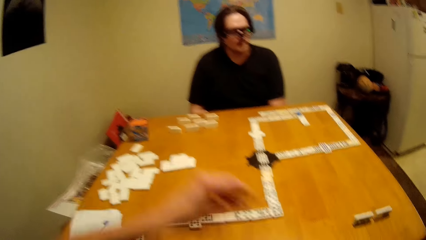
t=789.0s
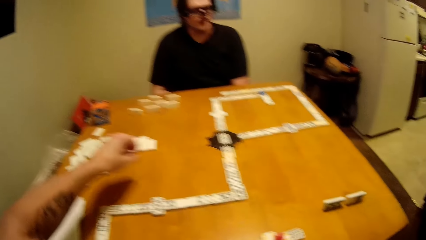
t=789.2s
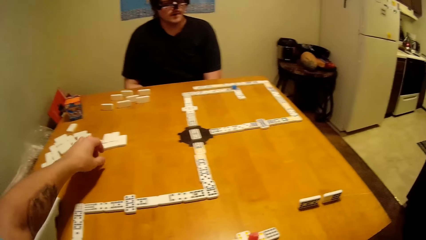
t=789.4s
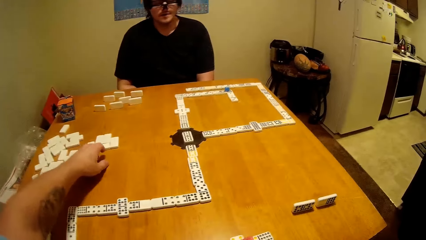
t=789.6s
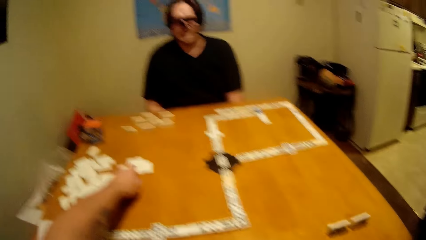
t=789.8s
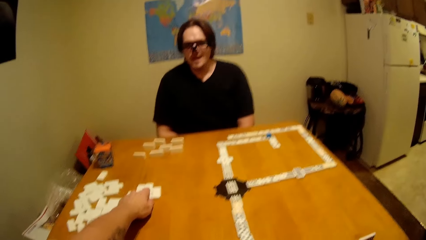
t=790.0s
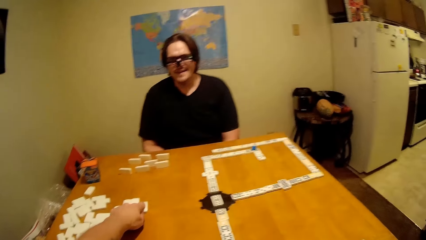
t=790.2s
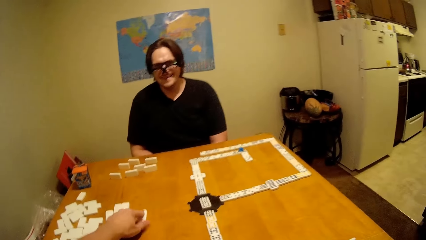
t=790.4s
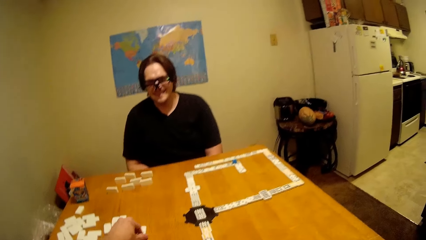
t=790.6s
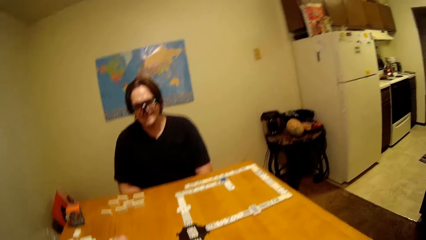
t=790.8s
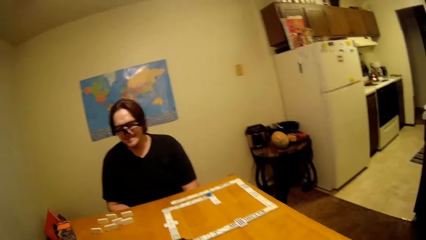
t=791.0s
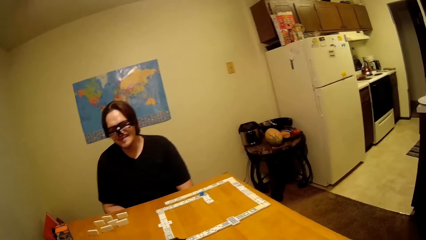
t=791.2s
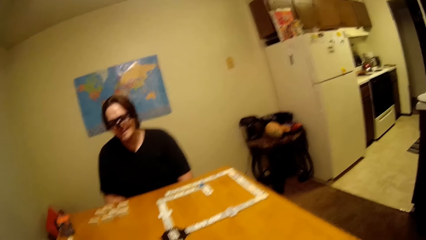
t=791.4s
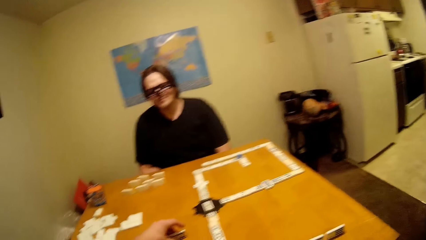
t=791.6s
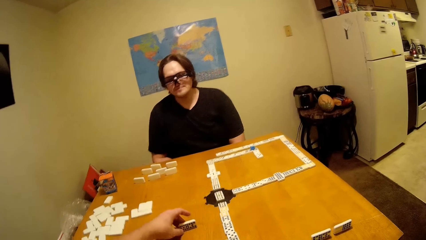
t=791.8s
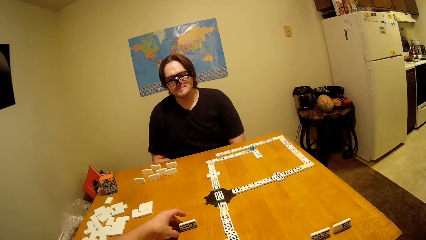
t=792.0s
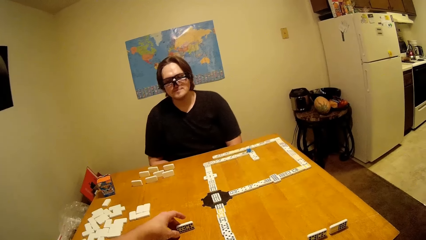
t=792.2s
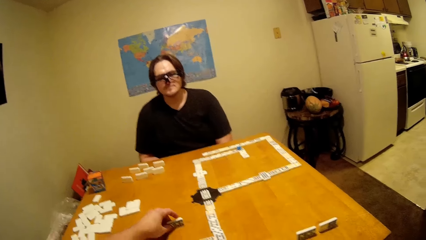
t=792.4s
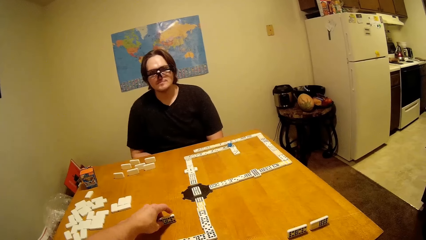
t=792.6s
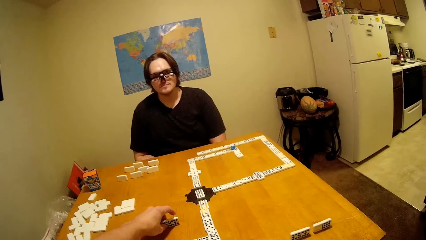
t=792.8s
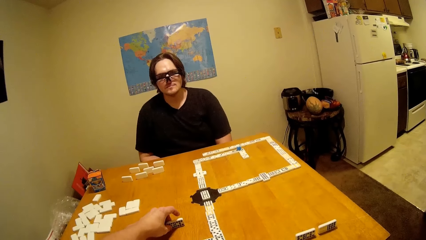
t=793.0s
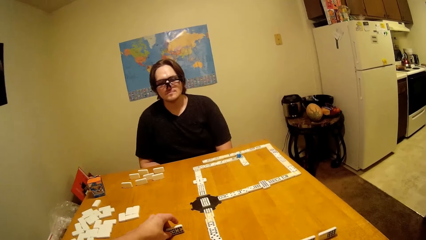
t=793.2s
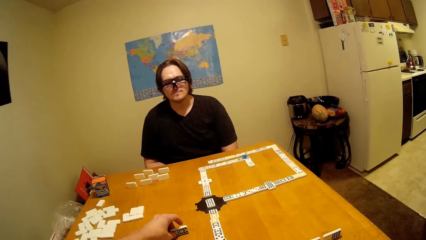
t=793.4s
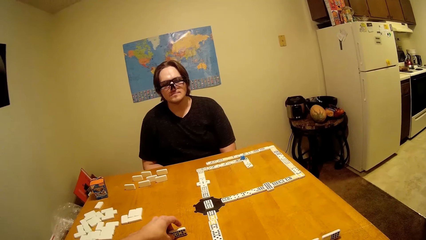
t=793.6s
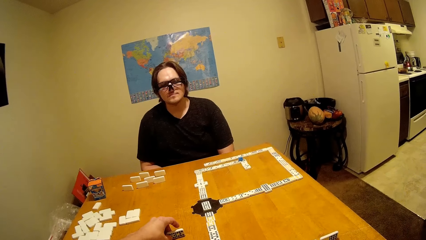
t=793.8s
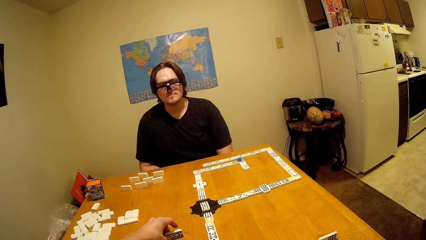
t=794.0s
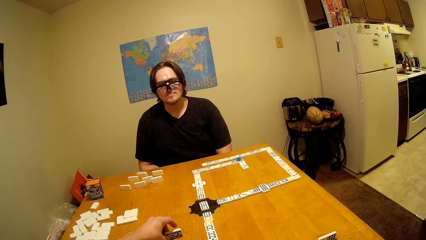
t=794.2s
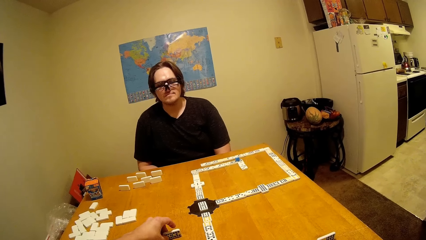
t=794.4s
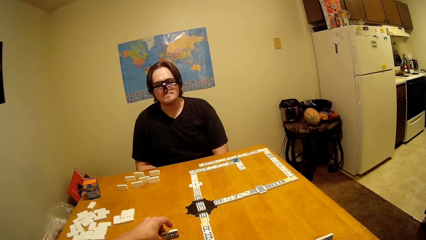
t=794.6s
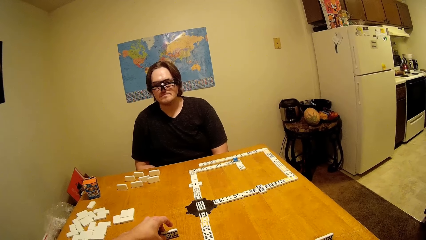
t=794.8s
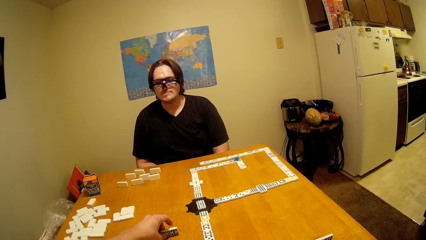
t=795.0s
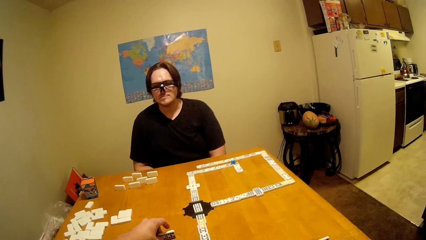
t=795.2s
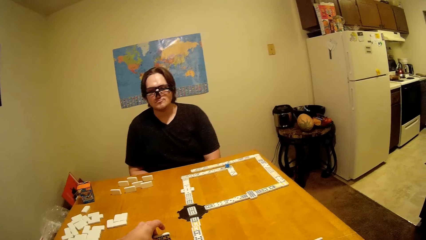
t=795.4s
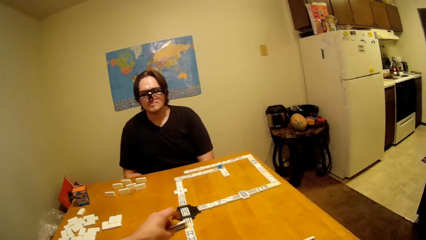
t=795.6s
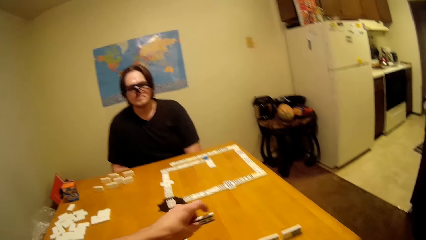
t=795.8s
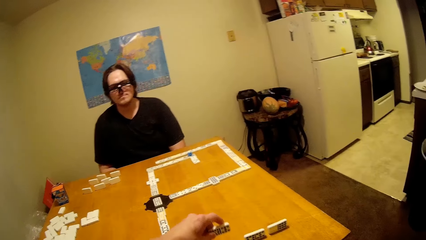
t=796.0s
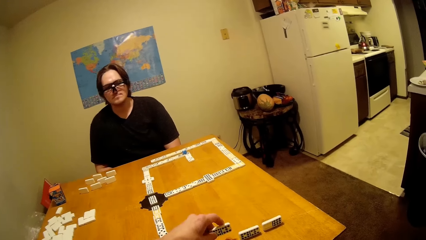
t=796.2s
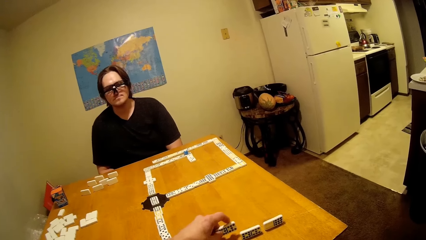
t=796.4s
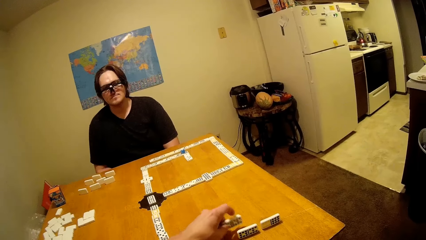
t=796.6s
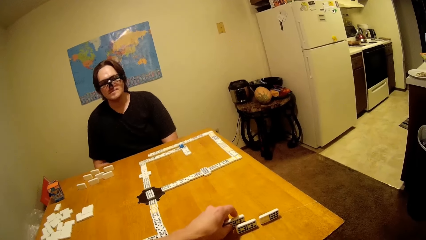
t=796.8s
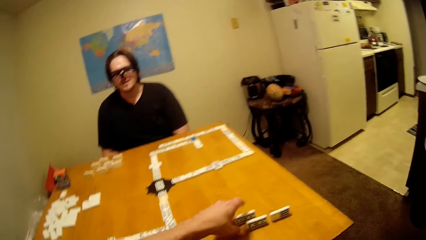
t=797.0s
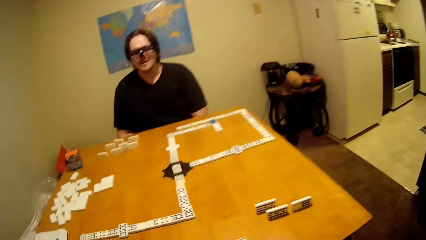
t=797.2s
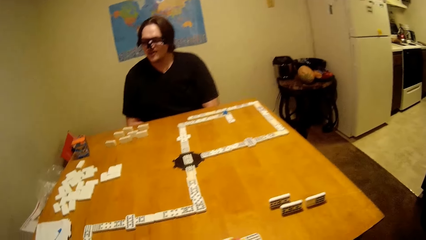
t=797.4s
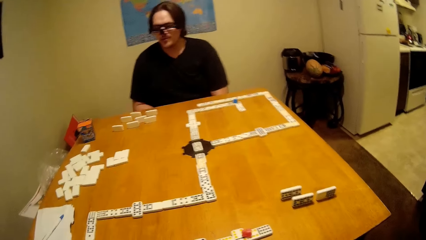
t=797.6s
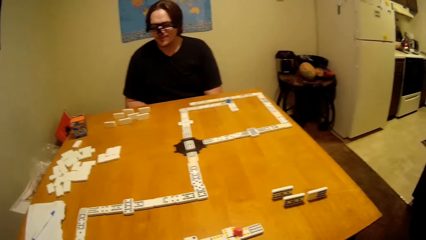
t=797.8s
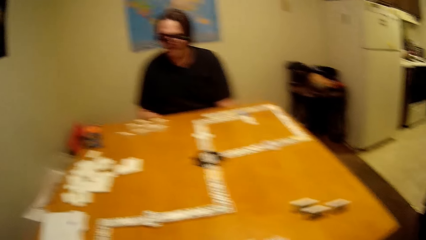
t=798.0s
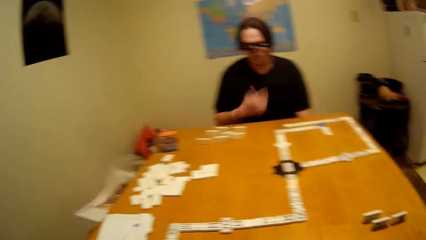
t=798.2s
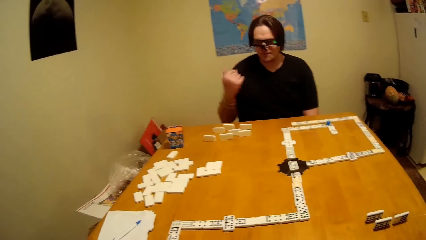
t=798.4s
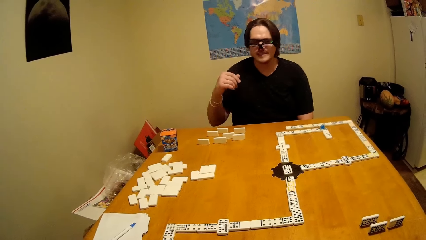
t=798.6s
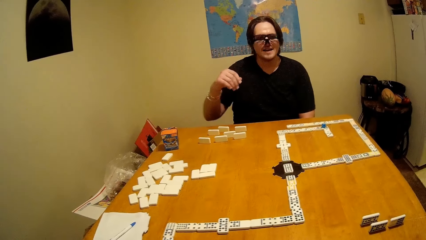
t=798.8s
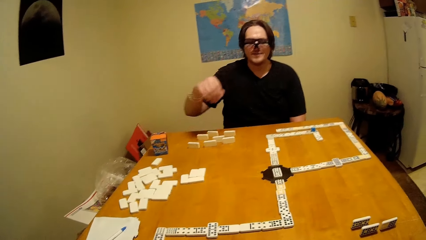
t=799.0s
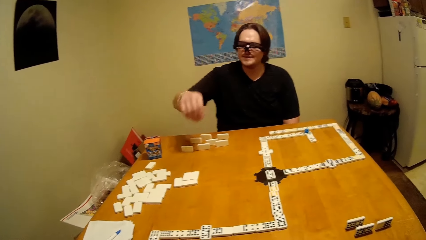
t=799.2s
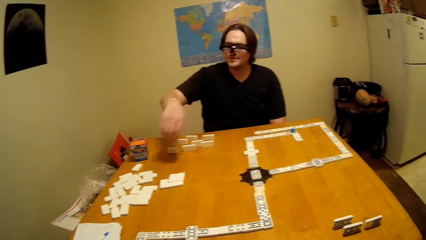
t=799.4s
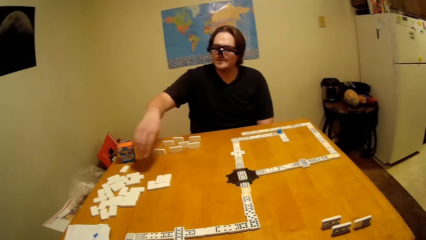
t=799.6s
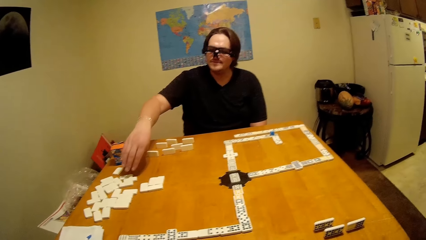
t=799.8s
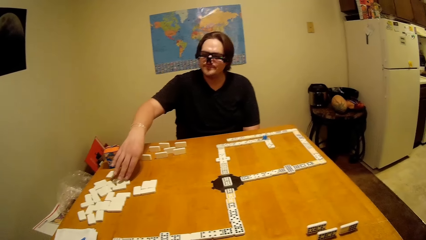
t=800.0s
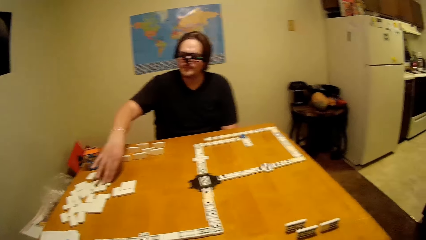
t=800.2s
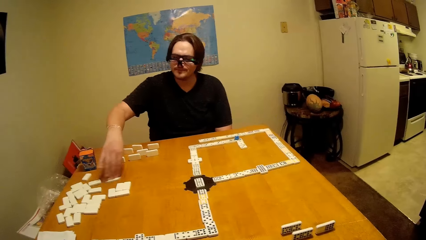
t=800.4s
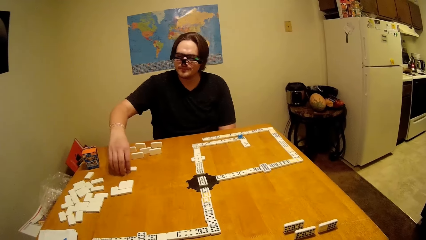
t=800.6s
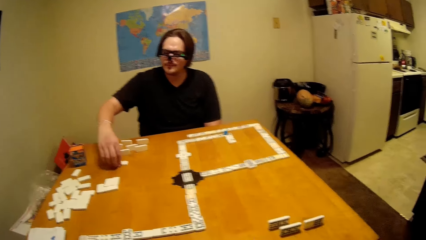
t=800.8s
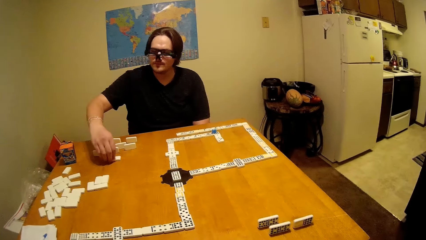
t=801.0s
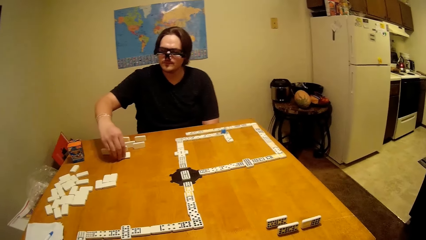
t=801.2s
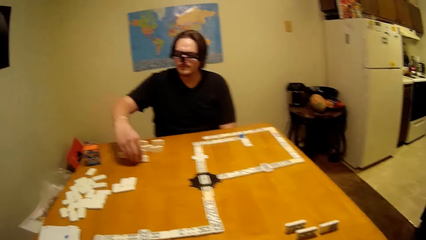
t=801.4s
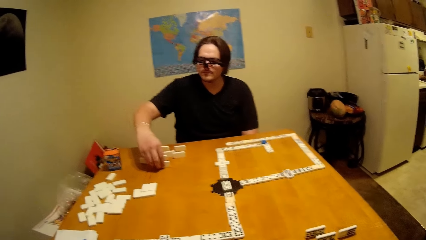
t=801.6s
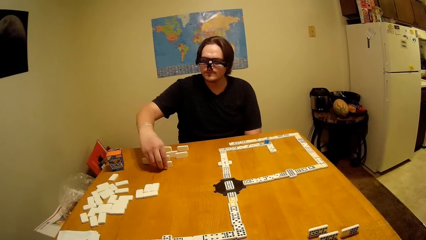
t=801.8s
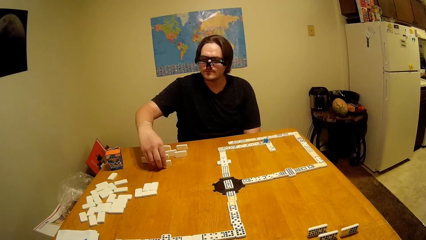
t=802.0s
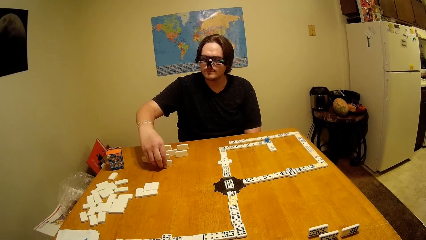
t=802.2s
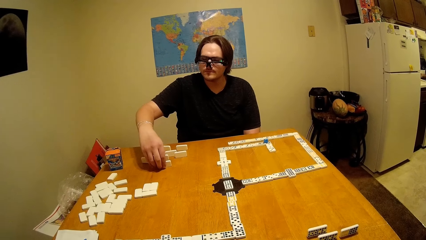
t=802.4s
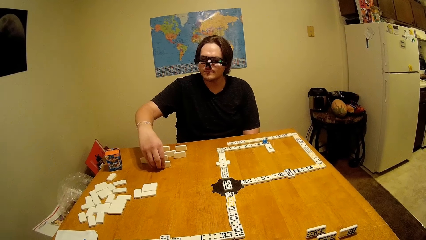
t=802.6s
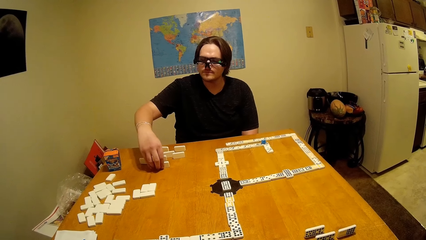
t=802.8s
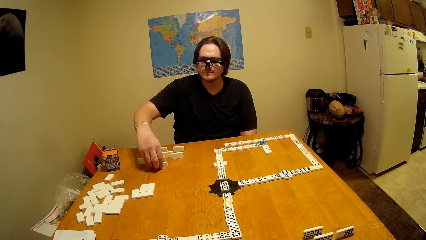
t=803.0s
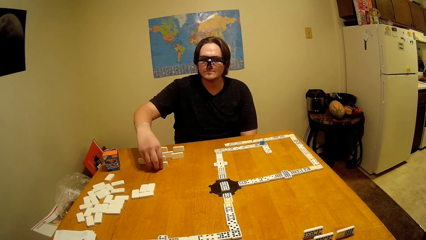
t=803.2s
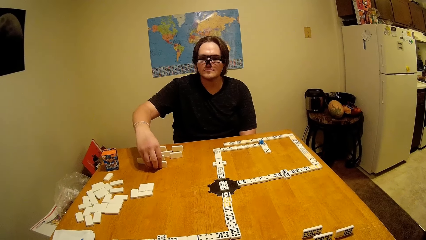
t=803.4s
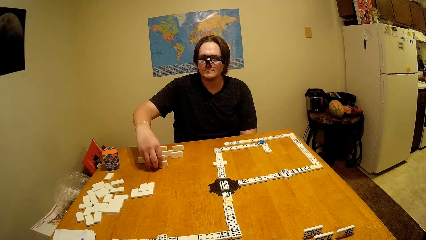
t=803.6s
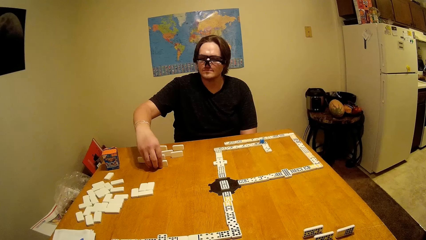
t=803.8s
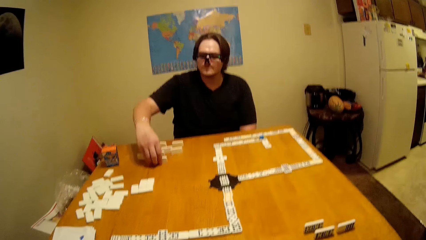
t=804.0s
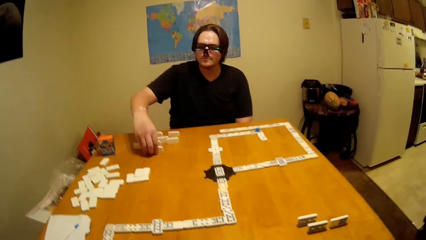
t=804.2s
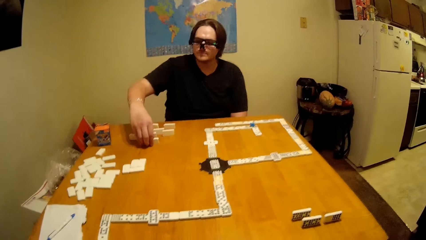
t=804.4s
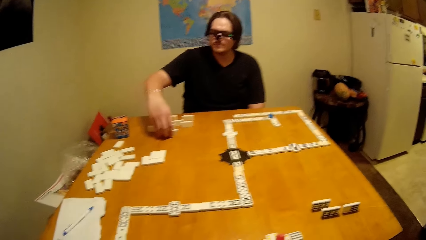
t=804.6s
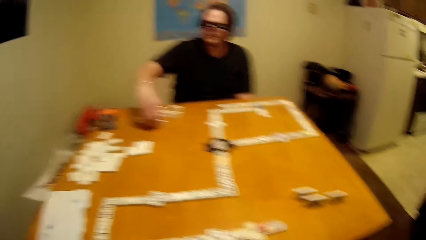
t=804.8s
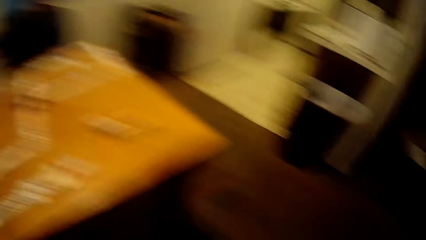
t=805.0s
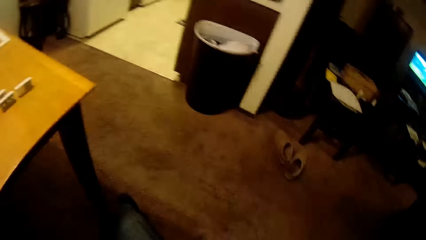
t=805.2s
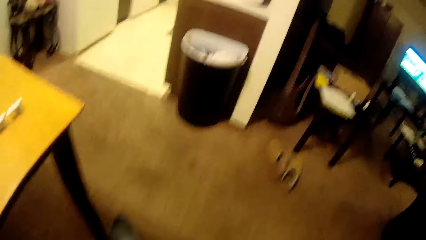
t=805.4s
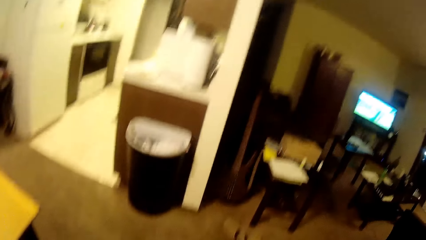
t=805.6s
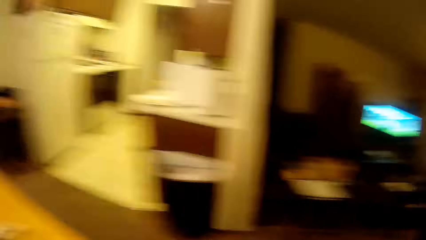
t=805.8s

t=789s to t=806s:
The camera wearer takes a piece of dominoes or dice. They put the piece of dominoes down. They play the dice. A man plays the dice and takes a piece of dominoes. The camera wearer moves around the house.
